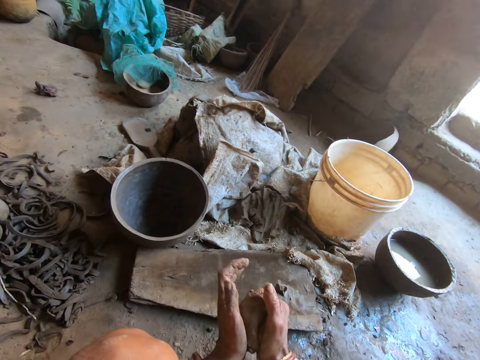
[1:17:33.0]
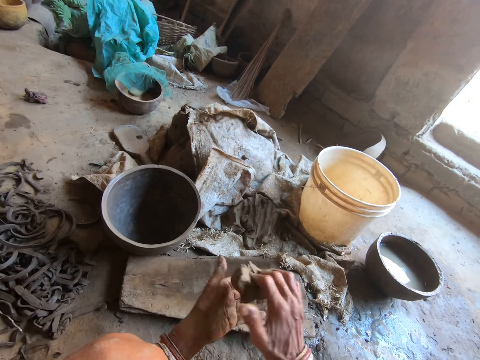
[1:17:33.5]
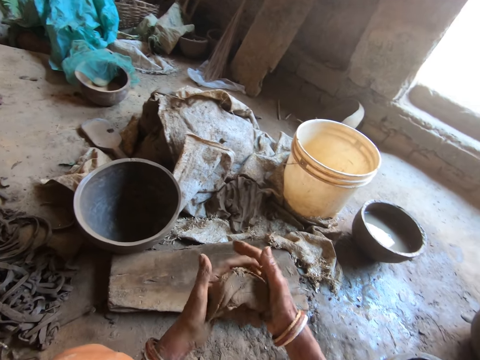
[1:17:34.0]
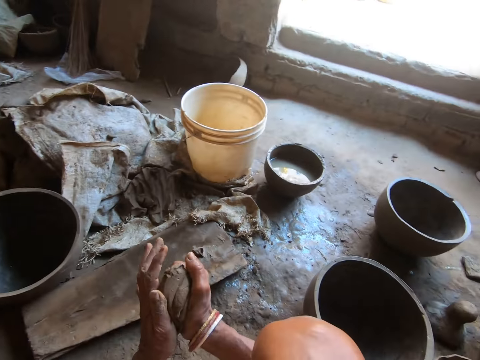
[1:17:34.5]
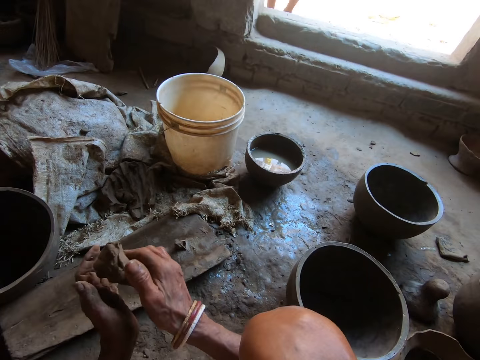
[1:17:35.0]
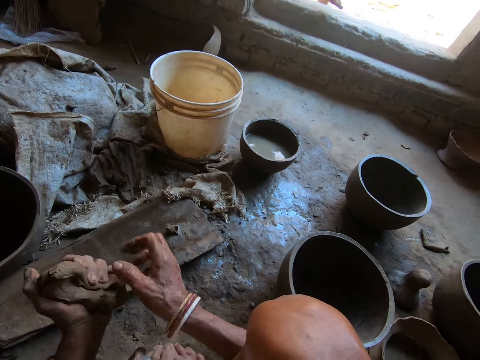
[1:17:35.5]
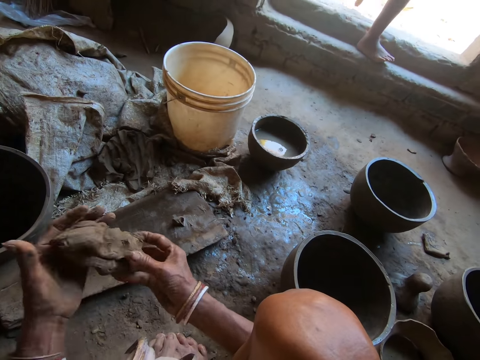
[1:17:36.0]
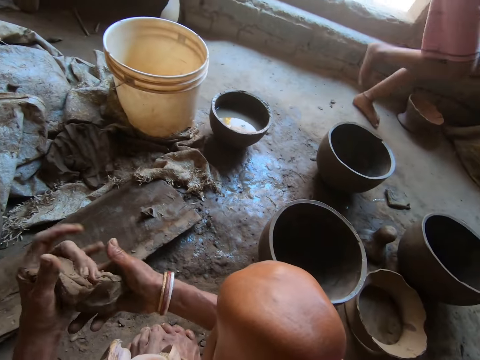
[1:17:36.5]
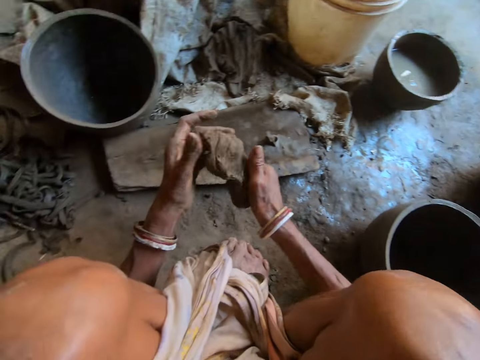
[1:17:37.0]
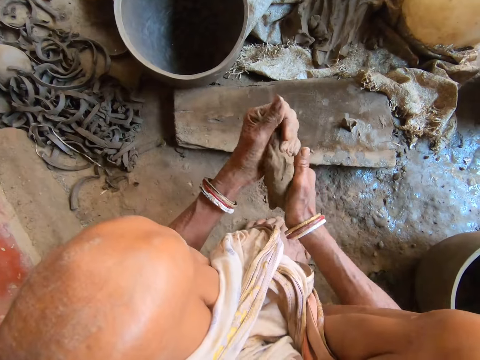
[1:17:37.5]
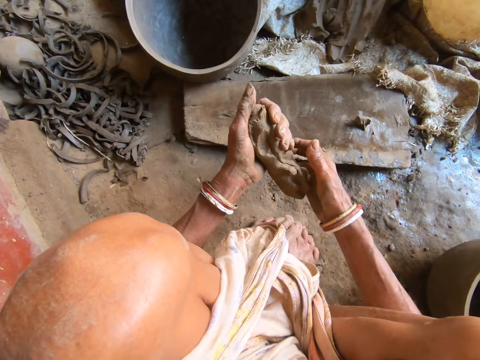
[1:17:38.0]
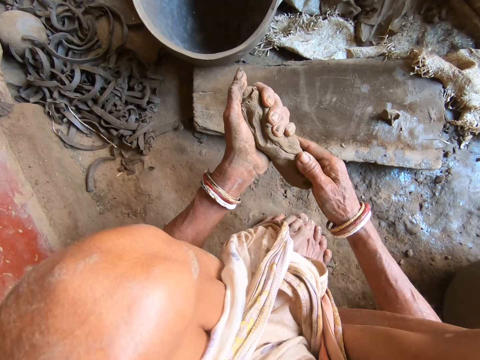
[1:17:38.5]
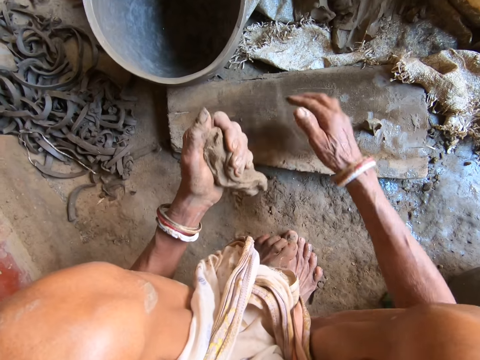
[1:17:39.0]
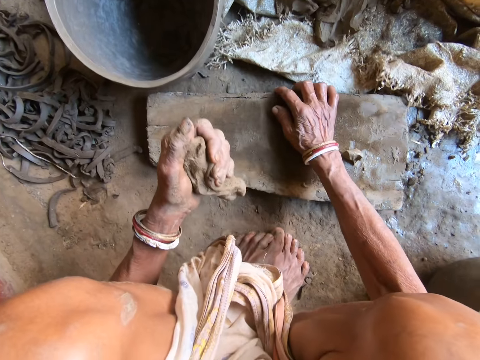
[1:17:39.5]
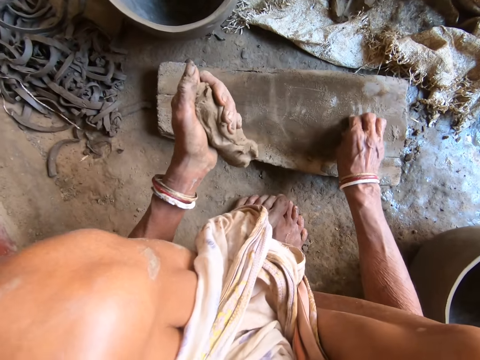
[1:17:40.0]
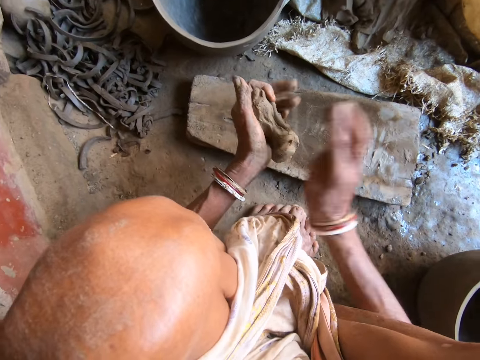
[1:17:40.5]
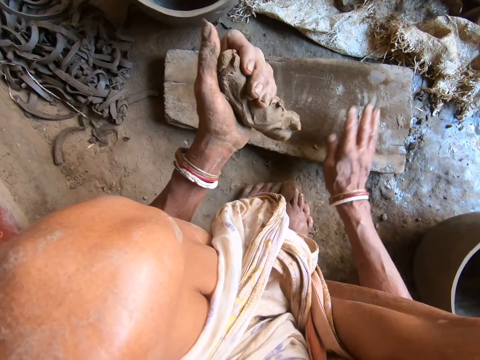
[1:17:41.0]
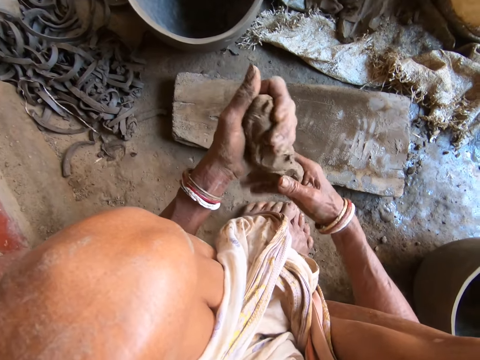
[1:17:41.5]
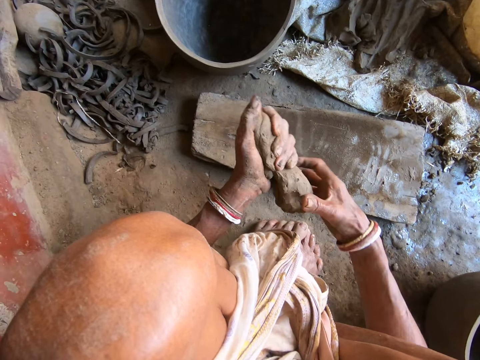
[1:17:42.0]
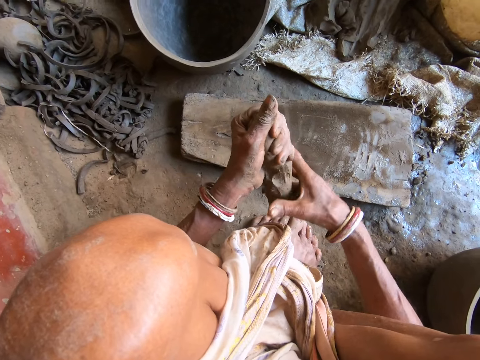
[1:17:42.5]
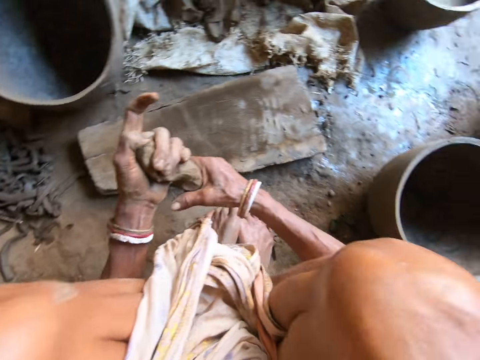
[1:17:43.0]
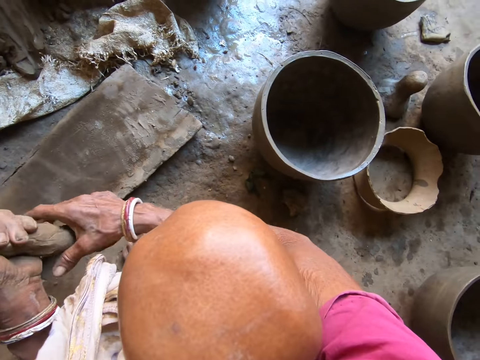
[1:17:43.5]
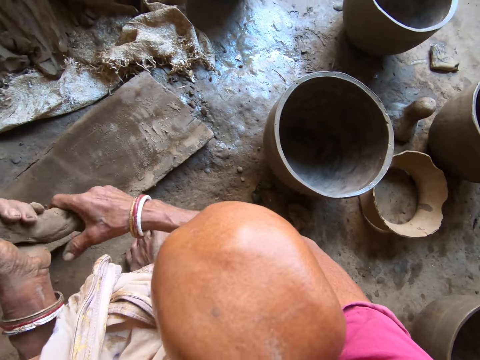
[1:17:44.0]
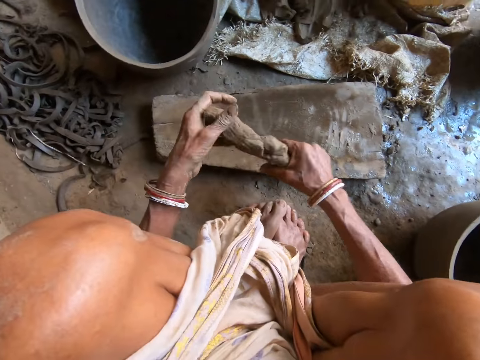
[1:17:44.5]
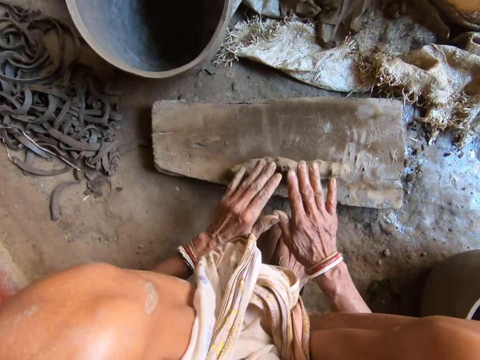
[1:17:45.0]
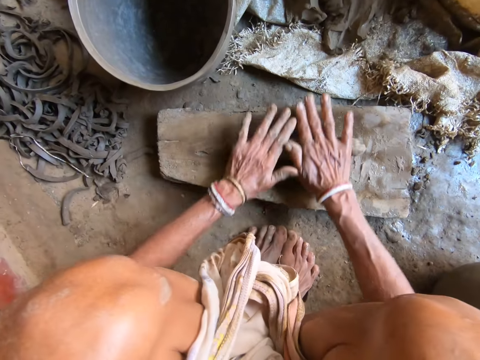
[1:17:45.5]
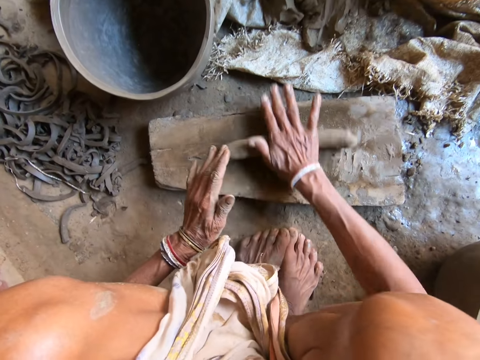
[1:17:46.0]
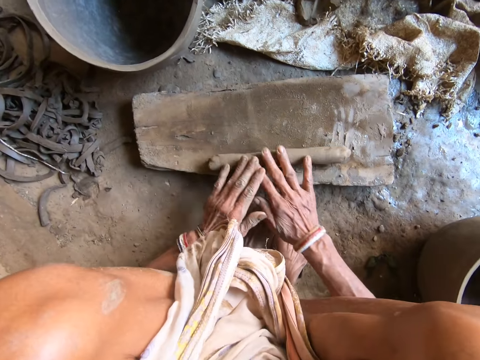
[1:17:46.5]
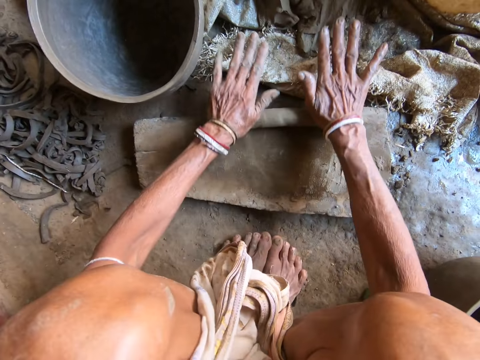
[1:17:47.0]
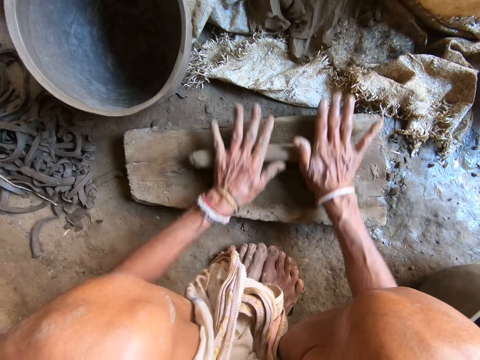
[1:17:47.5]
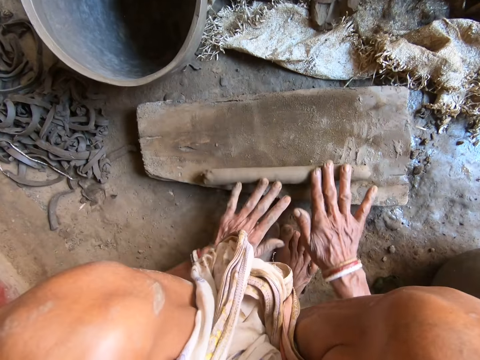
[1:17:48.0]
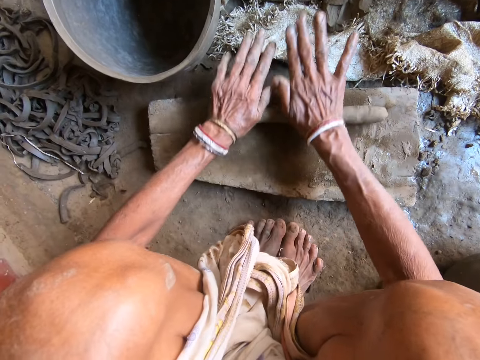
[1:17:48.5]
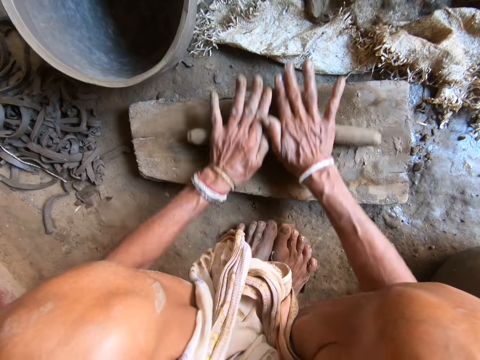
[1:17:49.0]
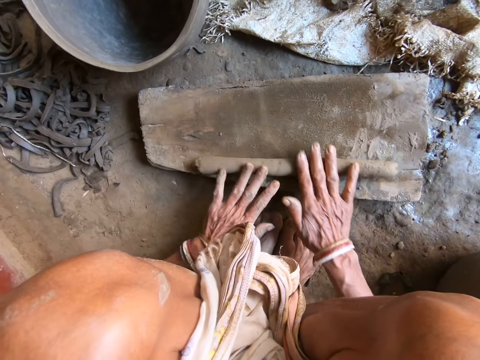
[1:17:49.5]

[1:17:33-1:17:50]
The camera wearer turns to the side. She molds clay with both hands. She turns to the side. She molds the clay with both hands. She moves the wooden plank or board on the ground with her right hand. She picks clay from the wooden plank on the ground with her right hand. She molds the clay with both hands. She touches the wooden plank with her right hand. She kneads the clay with both hands. She turns to the side. She molds the clay on the board. She rolls the clay on the wooden plank on the ground with both hands.

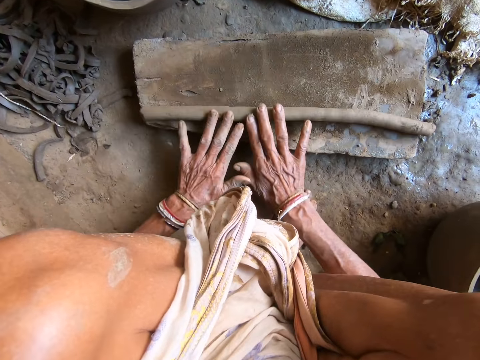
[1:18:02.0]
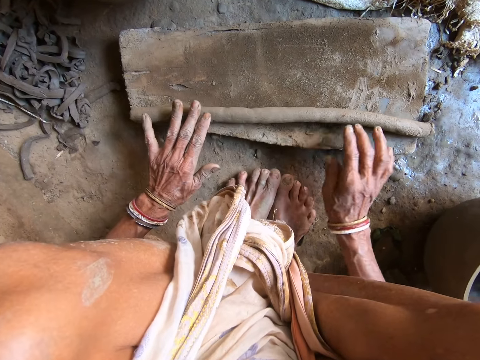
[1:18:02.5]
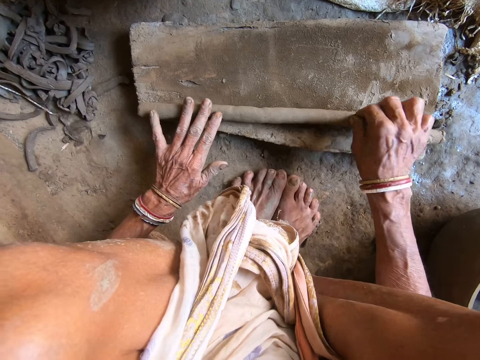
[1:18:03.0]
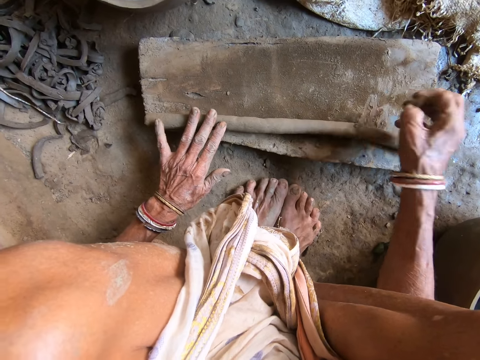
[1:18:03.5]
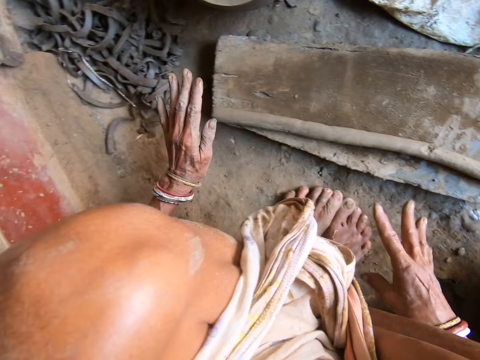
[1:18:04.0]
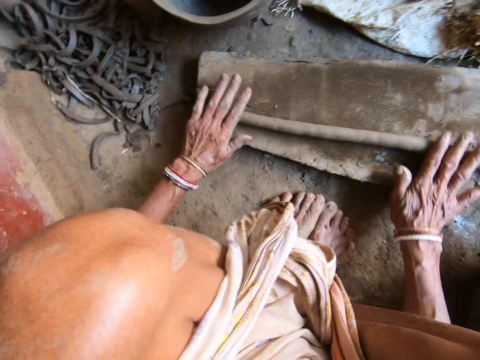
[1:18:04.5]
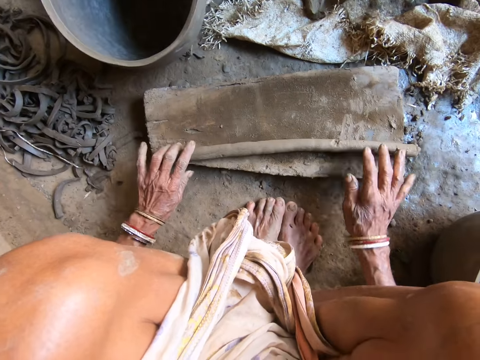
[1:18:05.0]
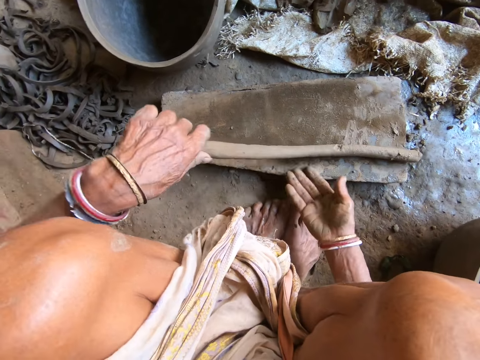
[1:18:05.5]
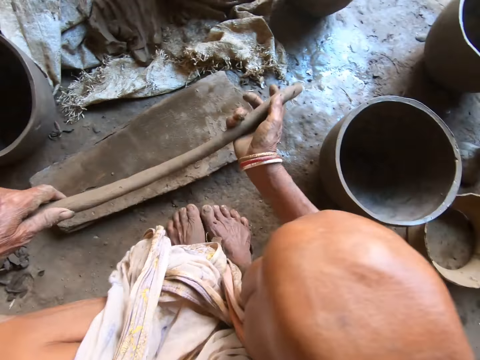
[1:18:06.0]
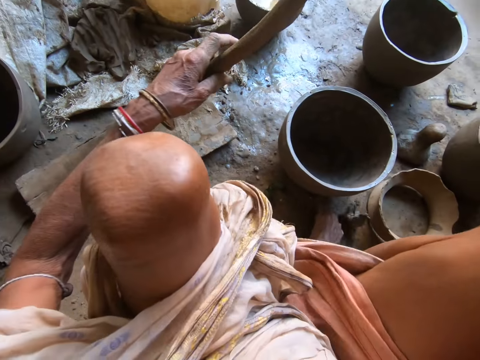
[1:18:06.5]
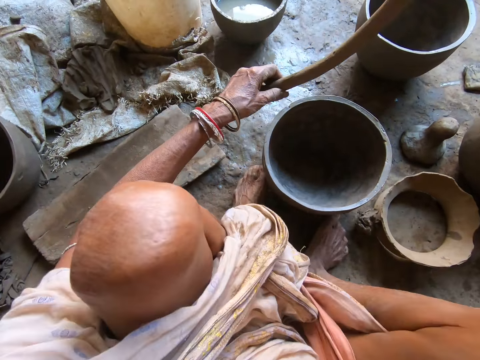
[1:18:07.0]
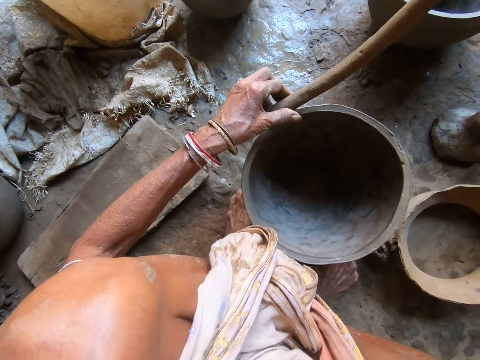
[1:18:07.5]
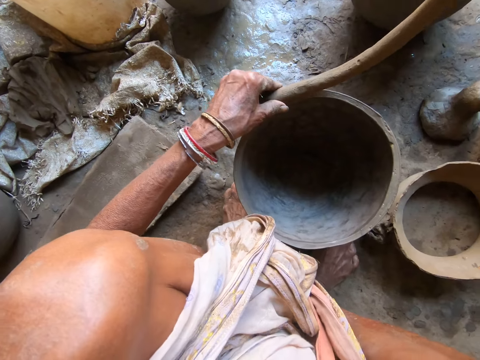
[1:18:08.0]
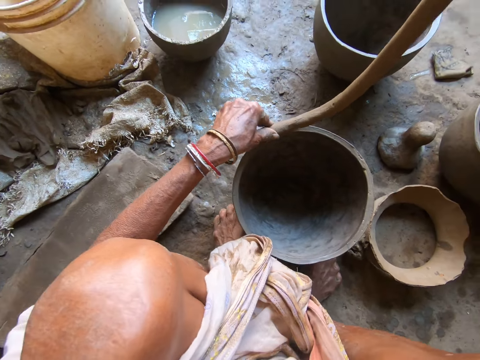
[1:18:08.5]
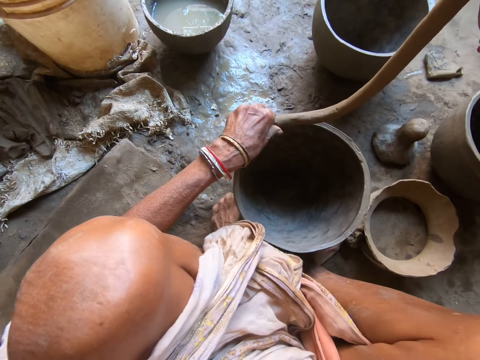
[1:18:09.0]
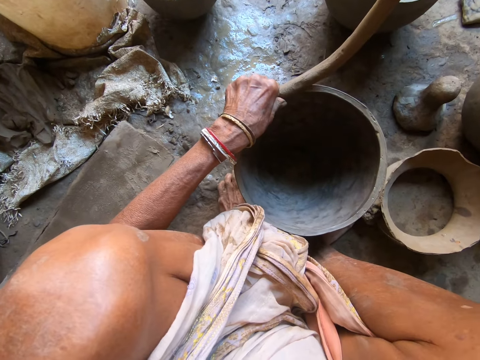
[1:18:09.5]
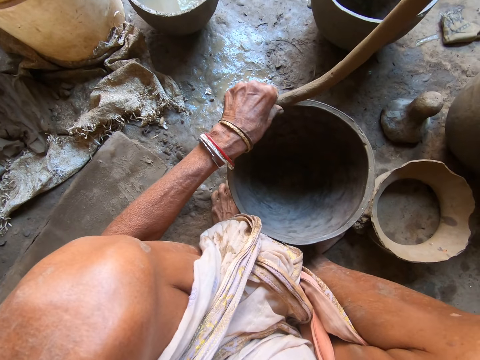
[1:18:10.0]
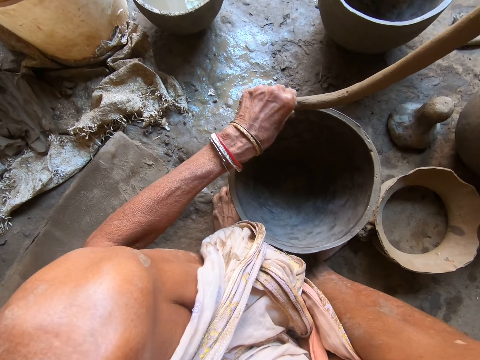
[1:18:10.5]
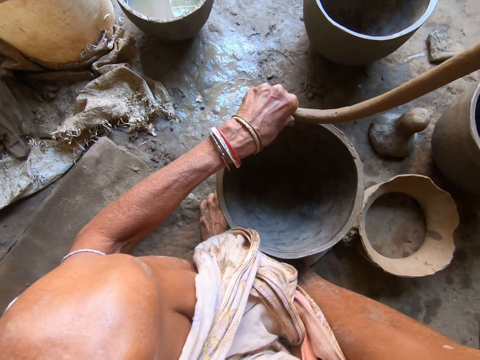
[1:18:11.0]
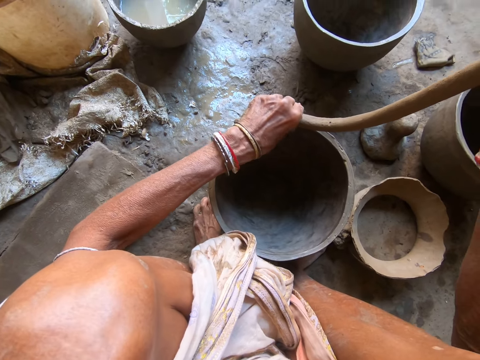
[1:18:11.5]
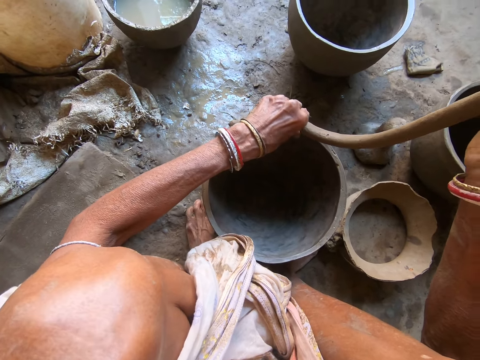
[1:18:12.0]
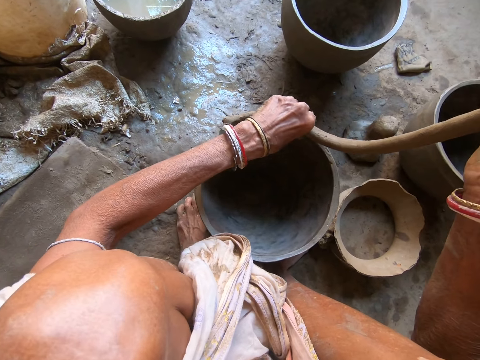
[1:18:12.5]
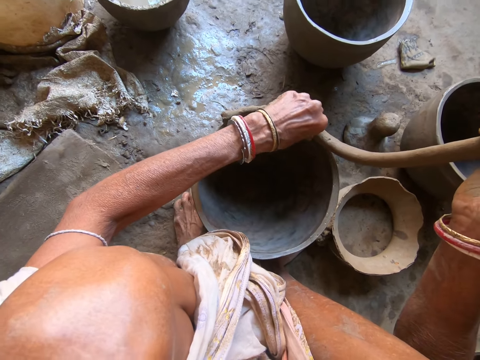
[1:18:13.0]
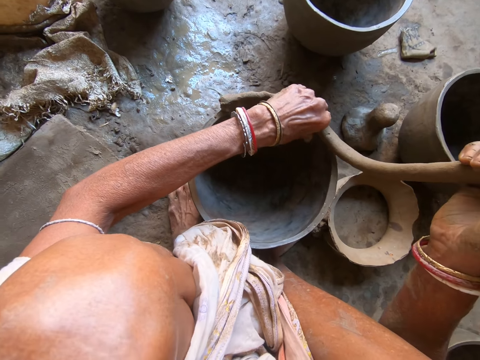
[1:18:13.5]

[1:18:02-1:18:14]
The camera wearer picks a stone from the clay with her right hand. She throws the stone on the ground with her right hand. She rolls the clay on the wooden plank on the ground with both hands. She molds the clay on the board. She carries the clay with both hands. She turns to the side. She puts the clay around the top of the rolled clay mortar or pot with her left hand. She holds the clay mold.
